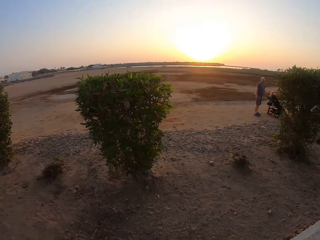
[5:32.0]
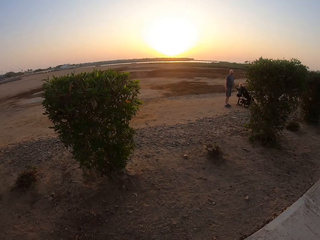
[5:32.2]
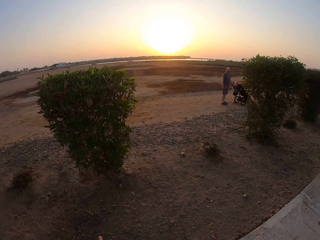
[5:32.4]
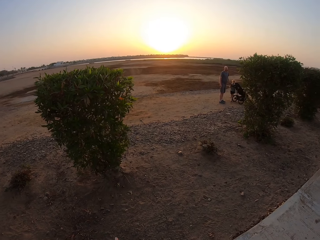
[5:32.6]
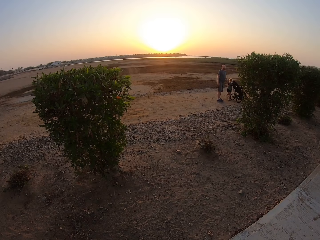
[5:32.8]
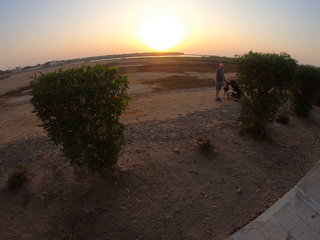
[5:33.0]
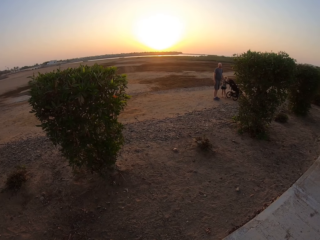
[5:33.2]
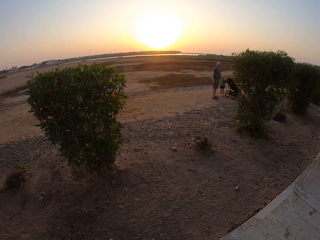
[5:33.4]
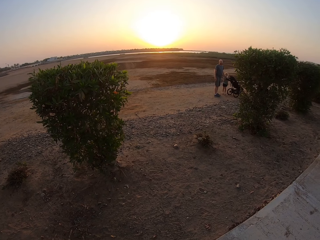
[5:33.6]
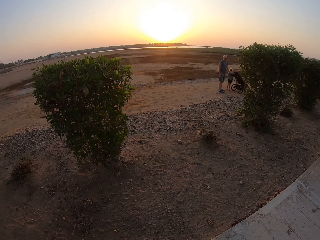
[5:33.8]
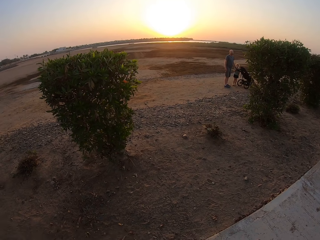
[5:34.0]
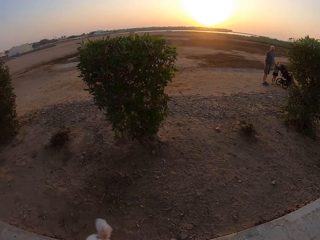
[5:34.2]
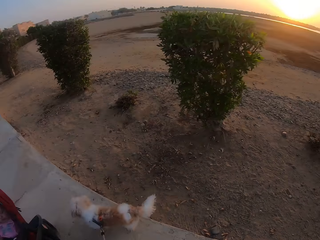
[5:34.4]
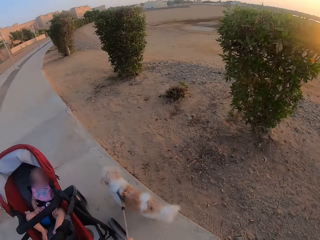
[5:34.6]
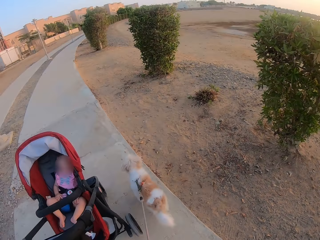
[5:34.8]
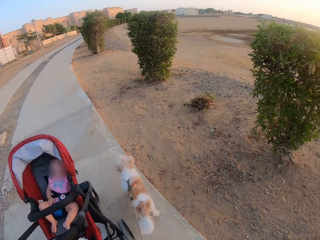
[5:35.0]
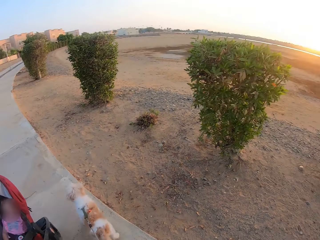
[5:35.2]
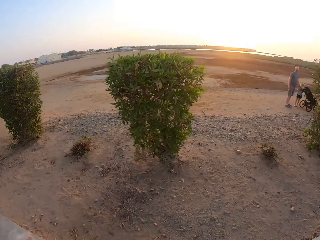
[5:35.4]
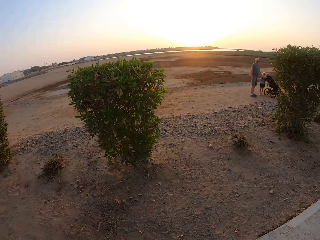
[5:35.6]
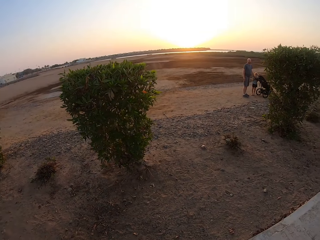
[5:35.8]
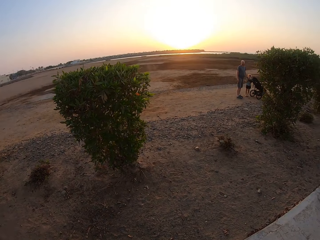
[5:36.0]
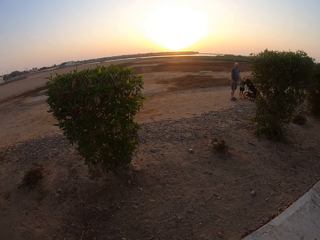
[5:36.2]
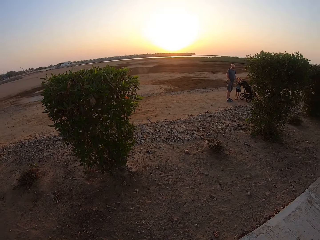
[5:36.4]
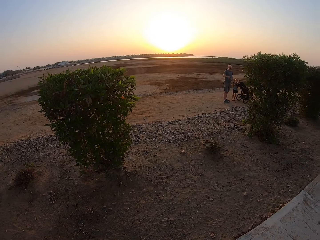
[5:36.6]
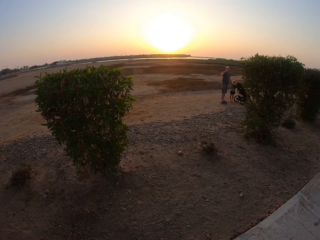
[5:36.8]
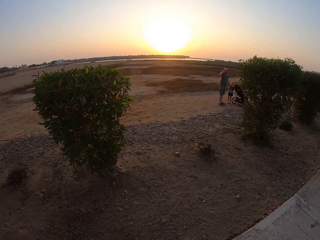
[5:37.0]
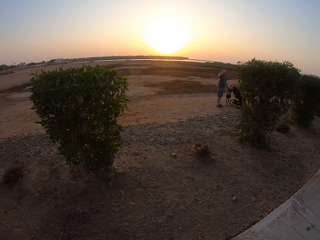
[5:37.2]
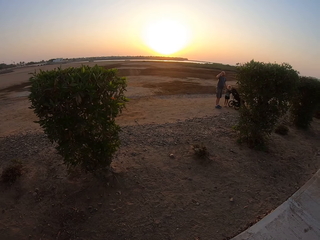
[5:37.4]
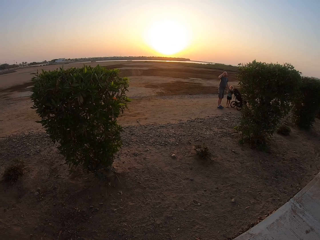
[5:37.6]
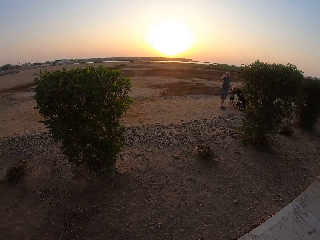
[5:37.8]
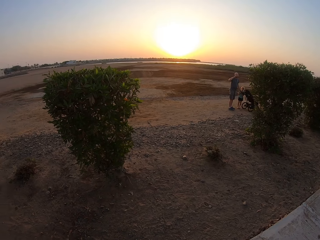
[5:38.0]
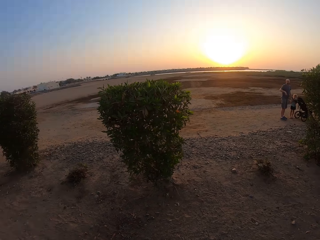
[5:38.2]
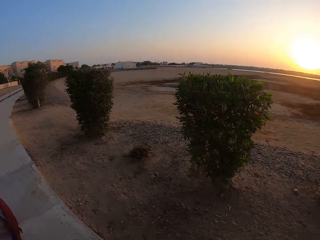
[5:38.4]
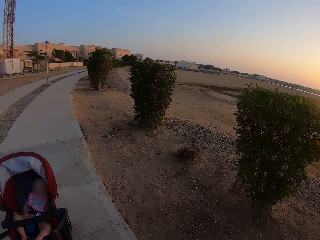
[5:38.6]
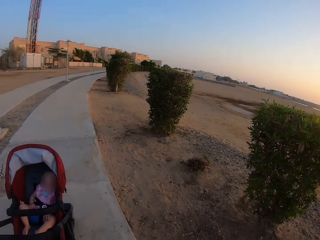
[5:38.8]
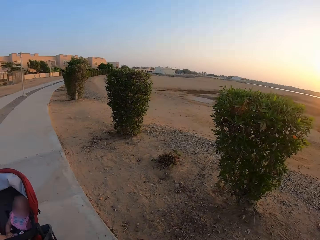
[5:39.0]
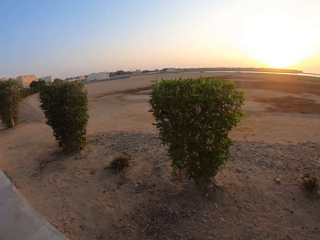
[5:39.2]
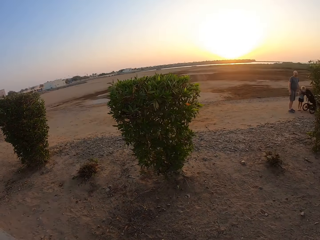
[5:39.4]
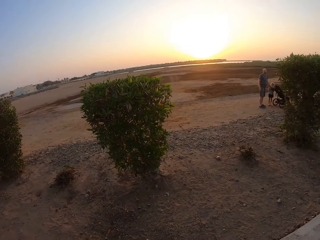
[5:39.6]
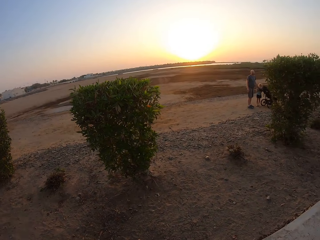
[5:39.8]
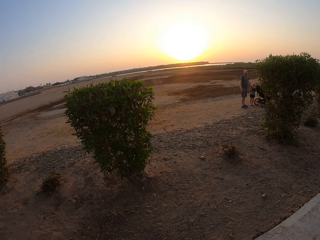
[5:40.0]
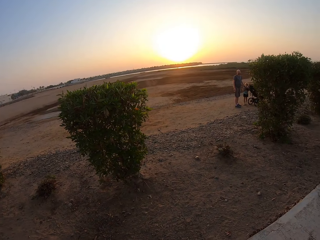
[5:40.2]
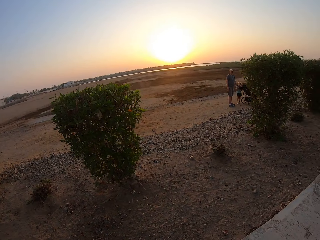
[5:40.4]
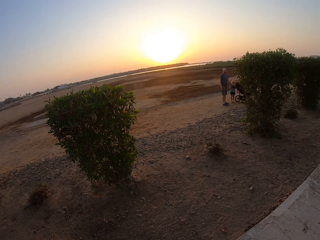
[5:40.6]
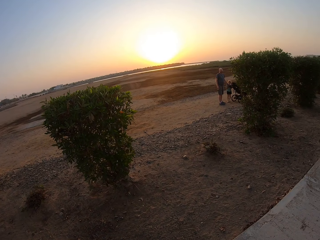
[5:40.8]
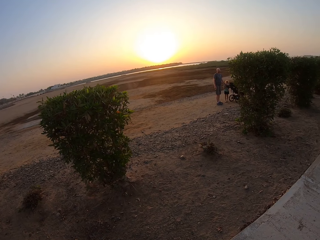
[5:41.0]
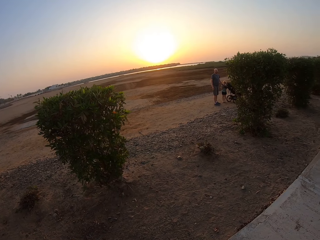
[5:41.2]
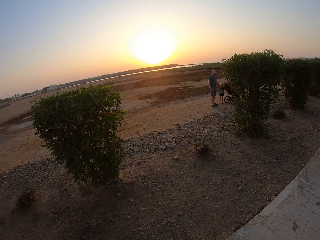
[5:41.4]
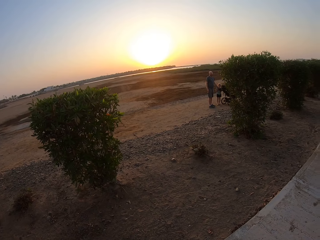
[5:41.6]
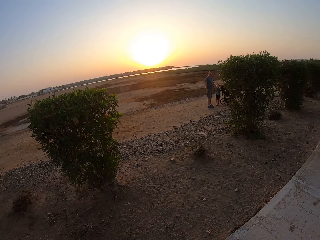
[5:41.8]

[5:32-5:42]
A child walks around the field. The camera wearer turns around. They turn around again. A man lifts his right hand. The camera wearer turns around.

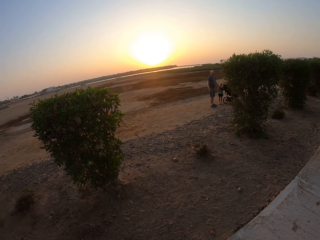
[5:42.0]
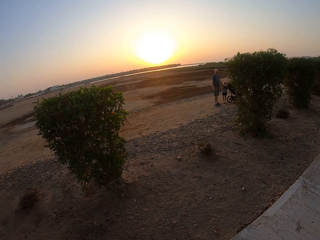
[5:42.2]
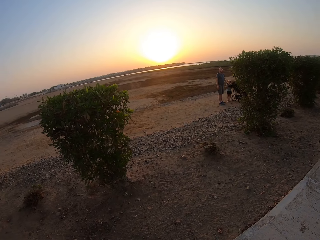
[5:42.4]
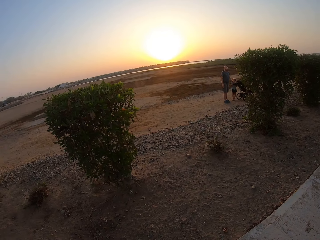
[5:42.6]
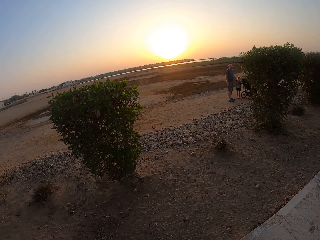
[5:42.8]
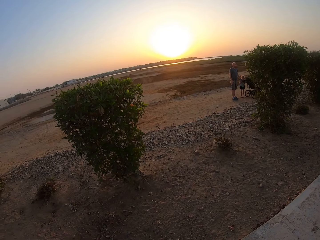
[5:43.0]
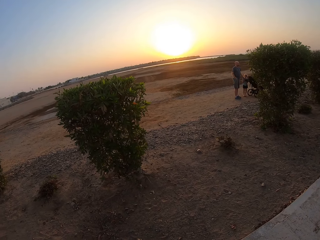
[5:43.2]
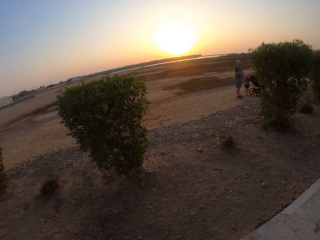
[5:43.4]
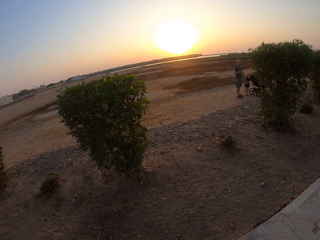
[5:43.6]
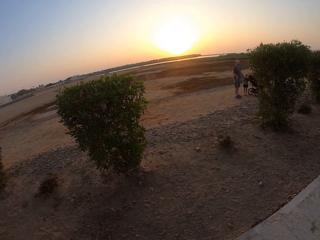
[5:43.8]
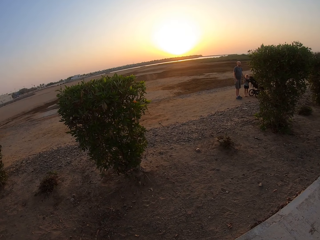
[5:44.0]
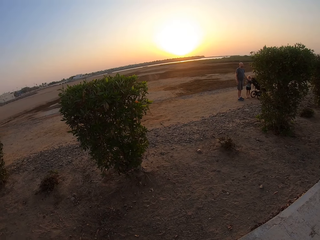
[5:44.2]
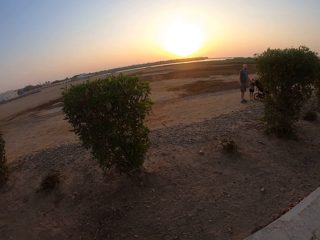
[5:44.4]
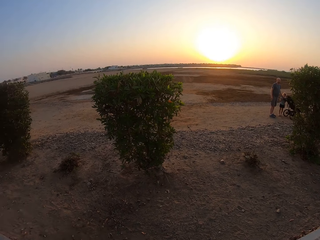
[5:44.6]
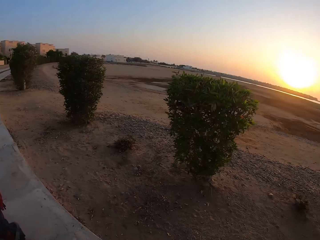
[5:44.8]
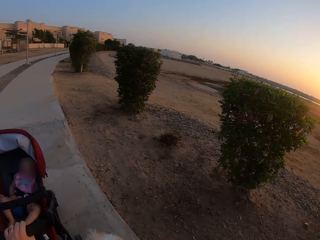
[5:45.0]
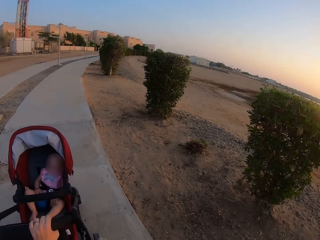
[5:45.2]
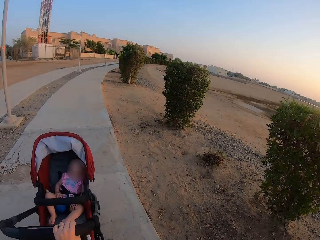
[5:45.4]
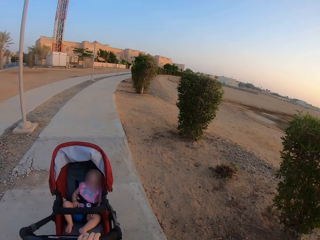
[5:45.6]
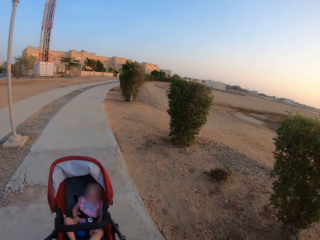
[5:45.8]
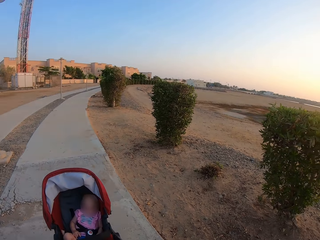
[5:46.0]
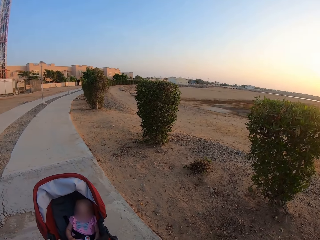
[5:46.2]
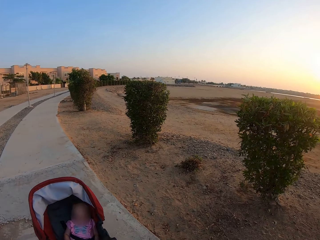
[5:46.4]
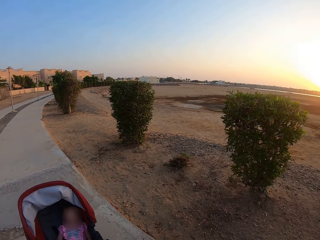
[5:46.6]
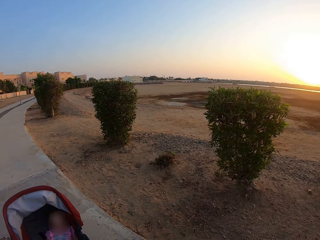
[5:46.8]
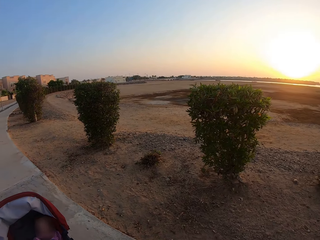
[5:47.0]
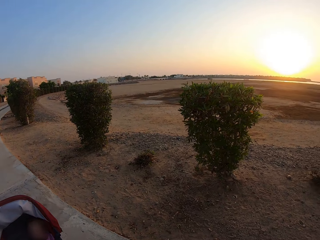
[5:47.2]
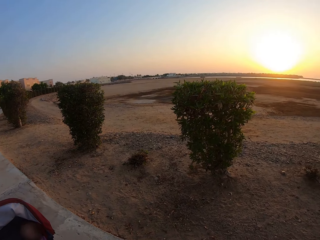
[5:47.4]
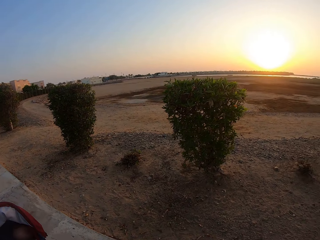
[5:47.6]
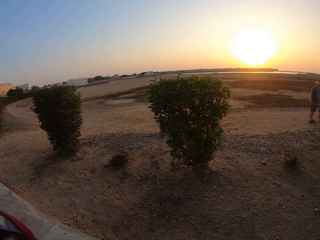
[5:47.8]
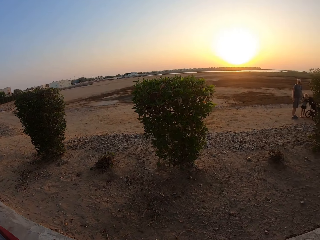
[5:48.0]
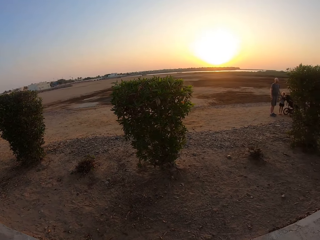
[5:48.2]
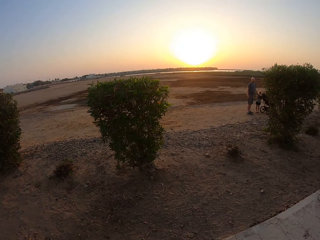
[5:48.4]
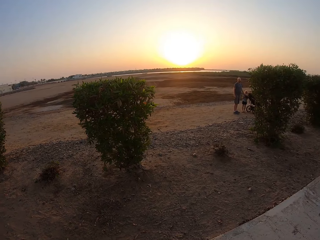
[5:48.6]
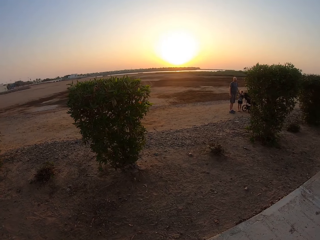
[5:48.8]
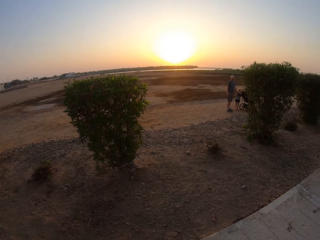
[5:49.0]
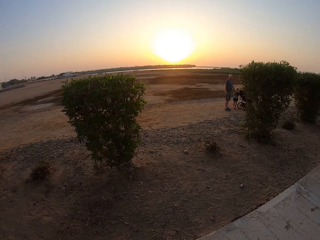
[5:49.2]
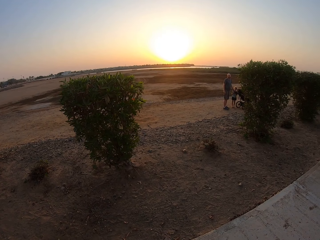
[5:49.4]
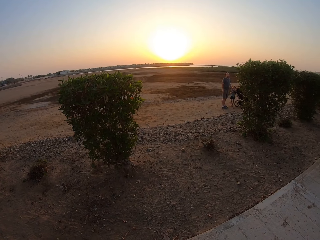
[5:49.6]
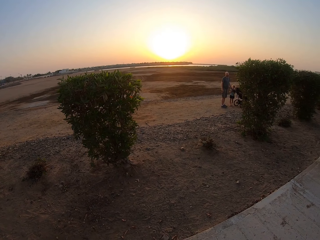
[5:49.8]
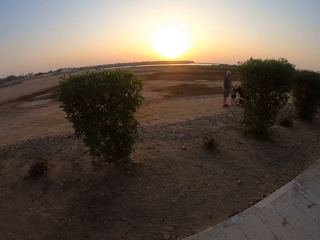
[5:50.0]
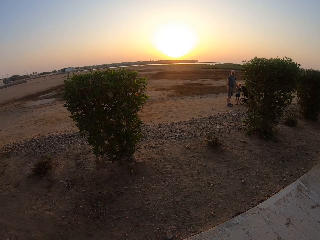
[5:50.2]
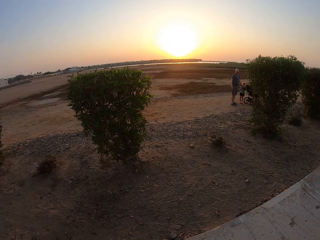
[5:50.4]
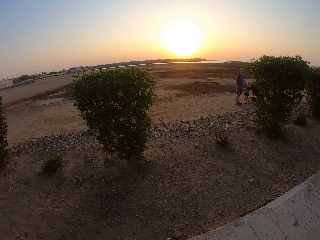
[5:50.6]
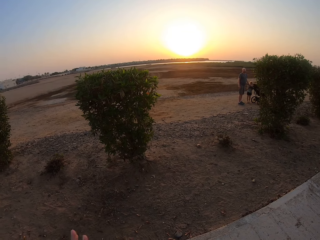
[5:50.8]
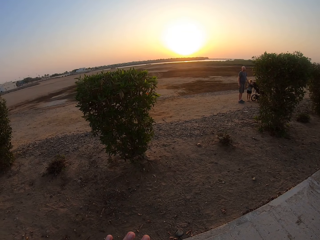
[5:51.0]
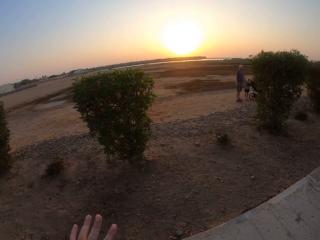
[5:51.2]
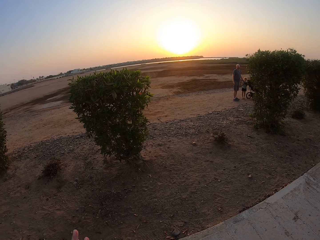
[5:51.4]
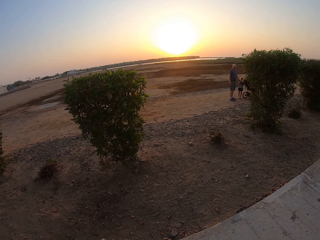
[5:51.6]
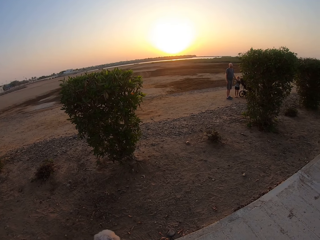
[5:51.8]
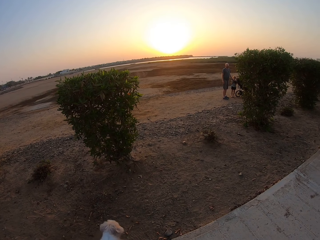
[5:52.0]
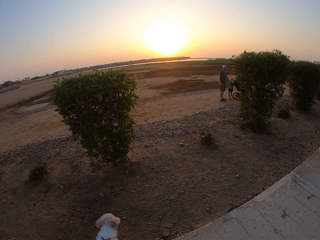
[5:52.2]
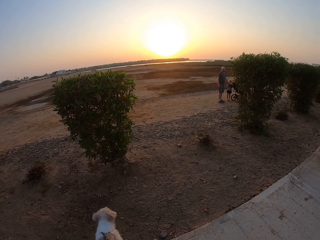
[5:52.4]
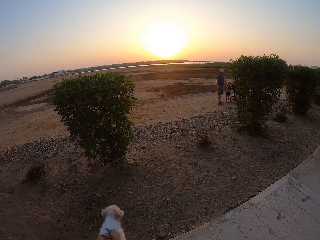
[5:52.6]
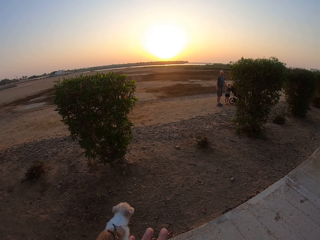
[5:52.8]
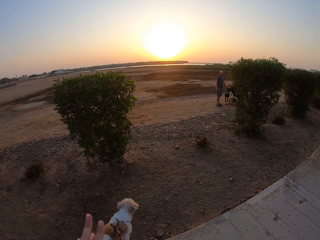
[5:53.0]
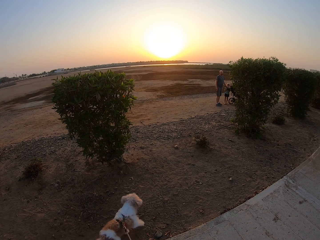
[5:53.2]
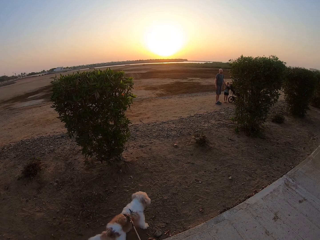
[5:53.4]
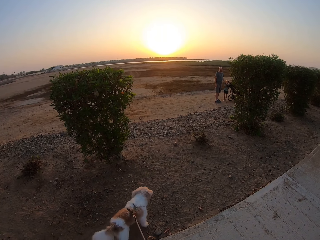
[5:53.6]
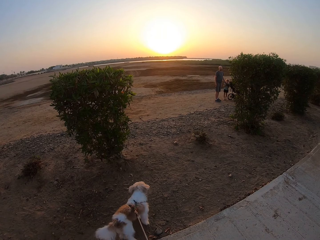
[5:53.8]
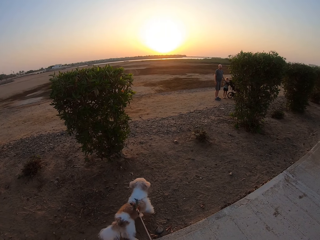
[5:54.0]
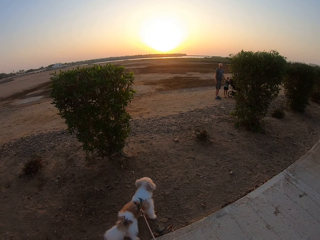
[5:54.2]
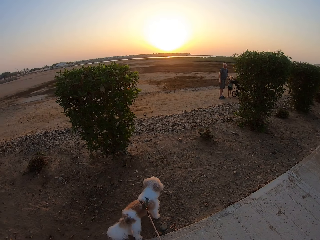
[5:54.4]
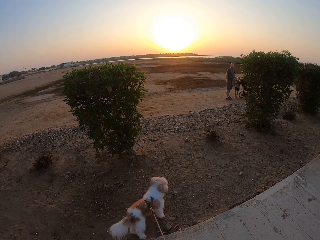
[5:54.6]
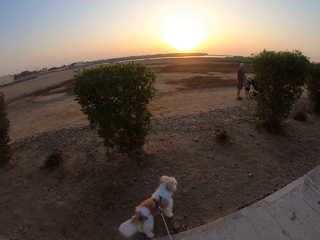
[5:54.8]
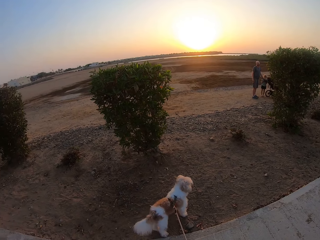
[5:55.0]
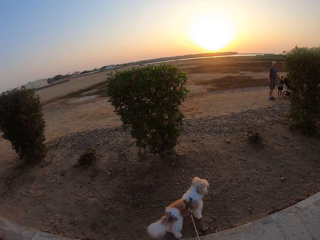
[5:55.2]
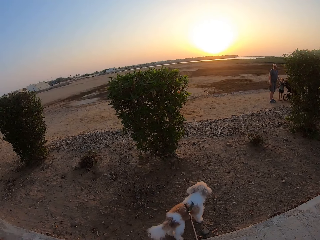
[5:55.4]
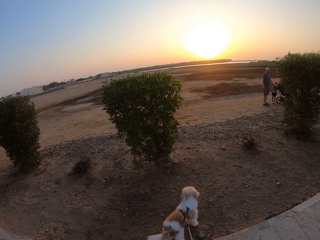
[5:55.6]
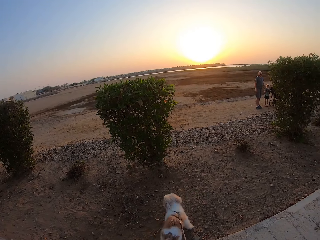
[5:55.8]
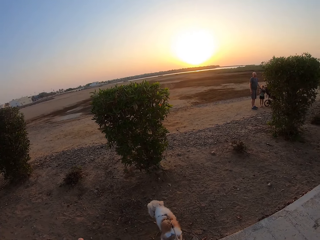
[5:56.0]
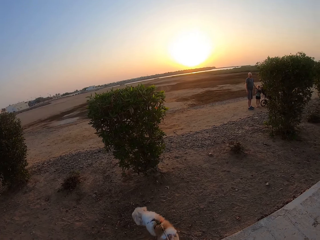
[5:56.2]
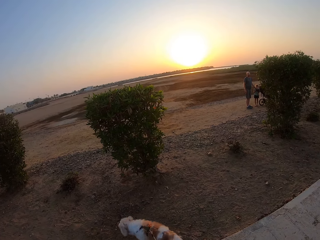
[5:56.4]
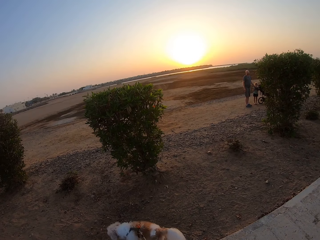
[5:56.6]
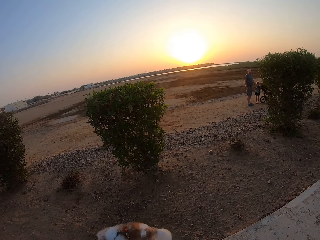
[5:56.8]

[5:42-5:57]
A man moves his right hand. The camera wearer turns around. They move their left hand.
